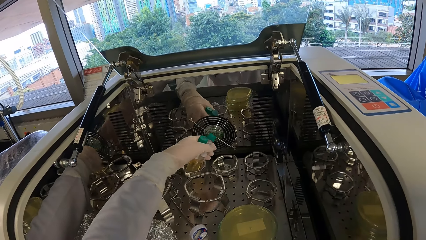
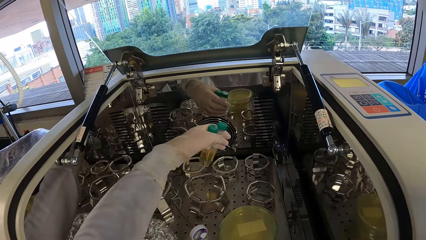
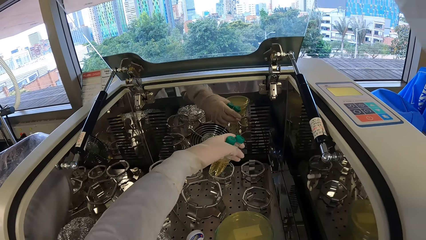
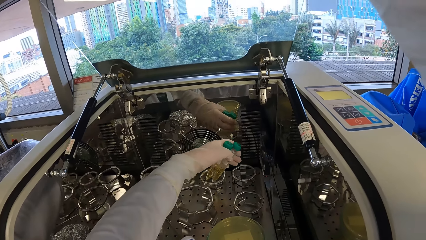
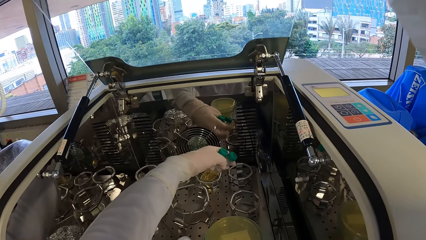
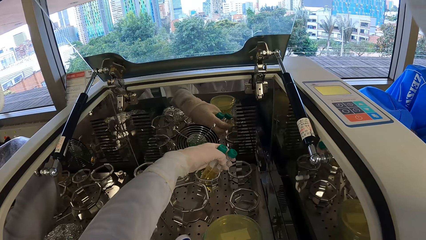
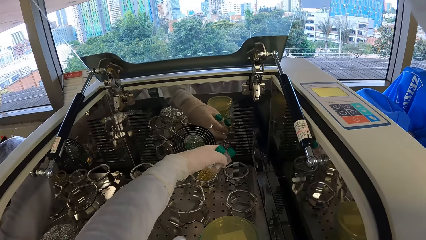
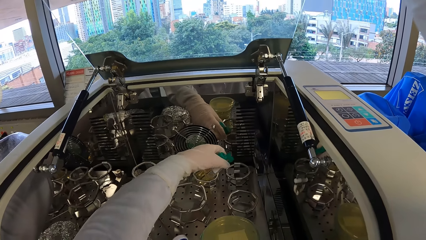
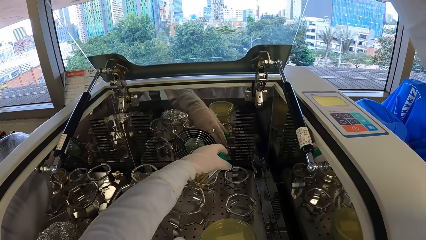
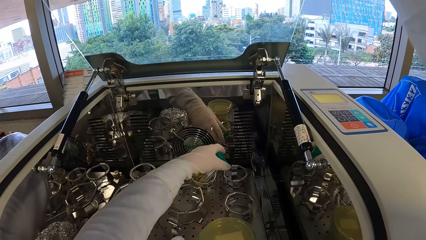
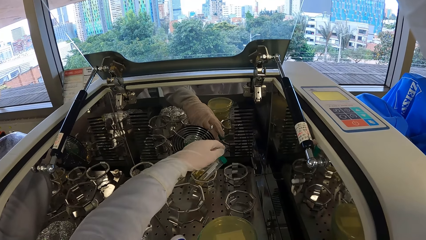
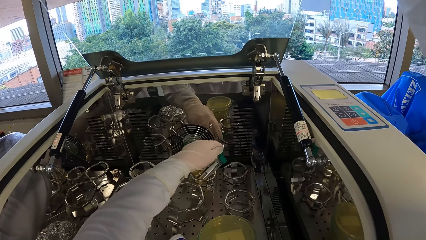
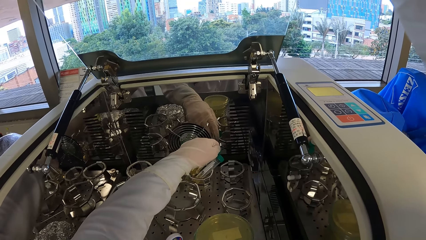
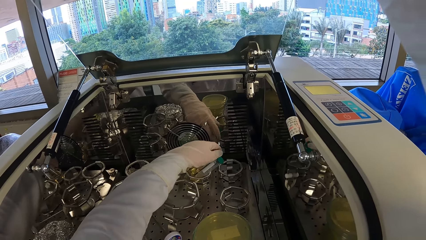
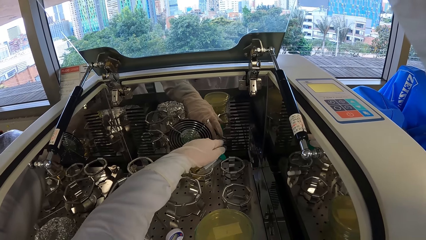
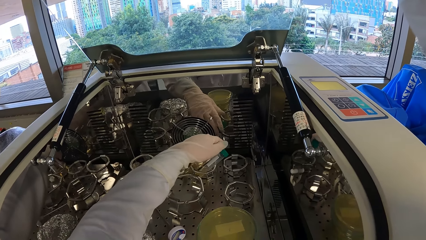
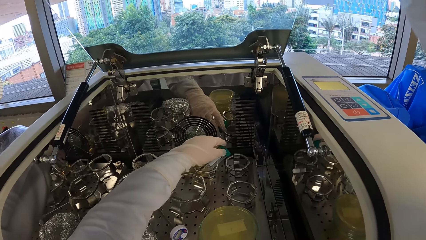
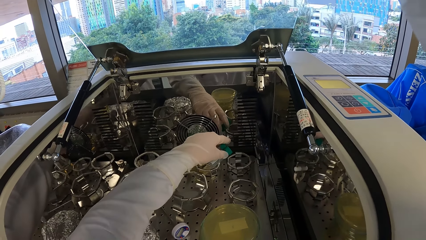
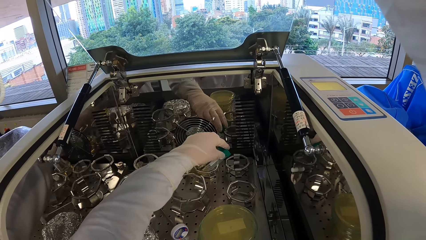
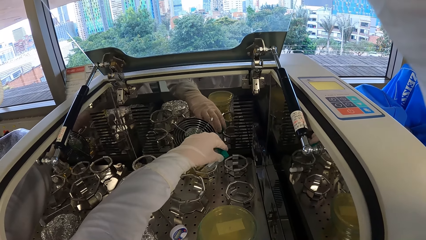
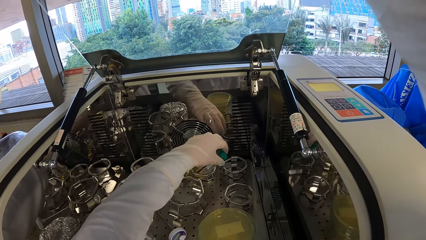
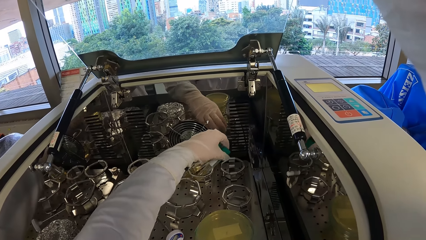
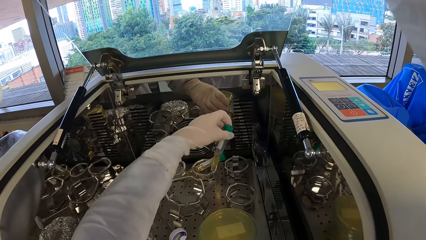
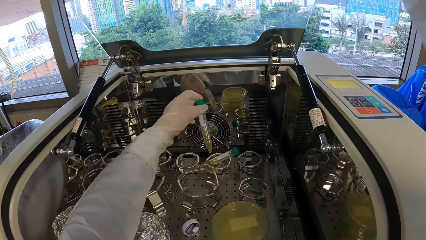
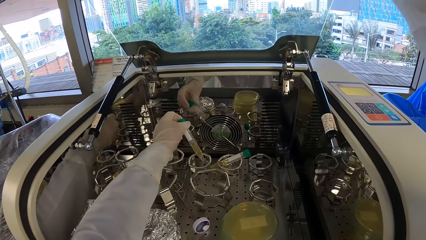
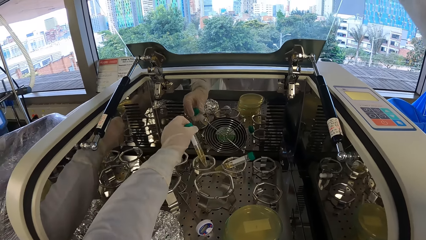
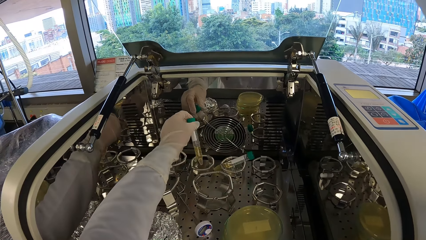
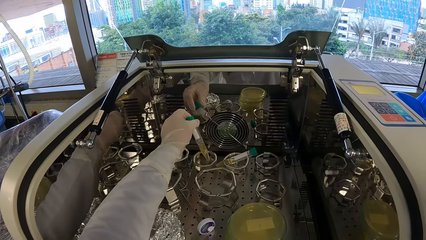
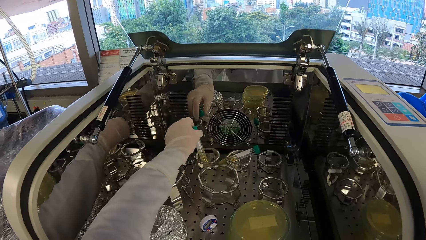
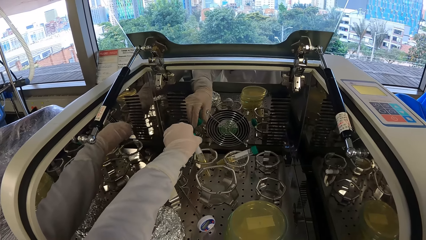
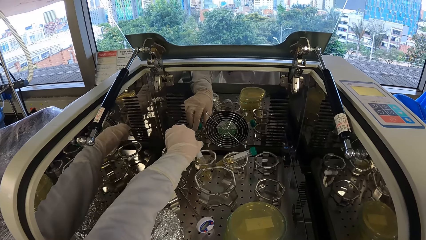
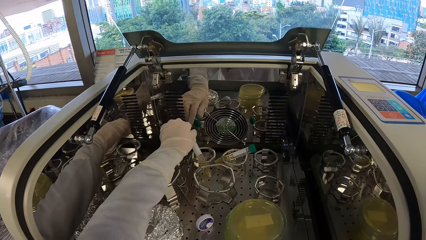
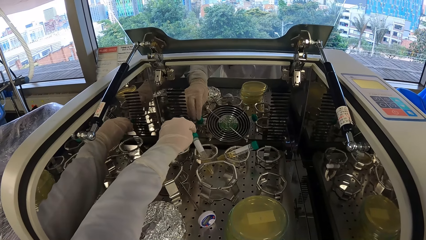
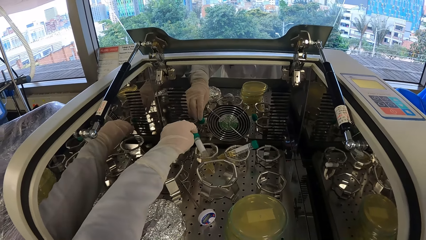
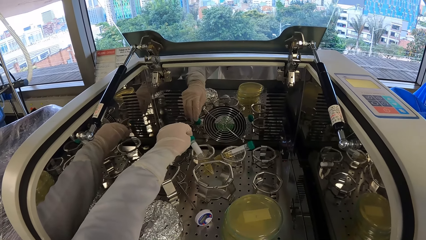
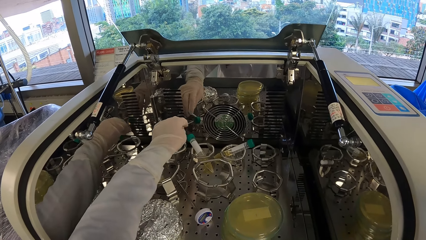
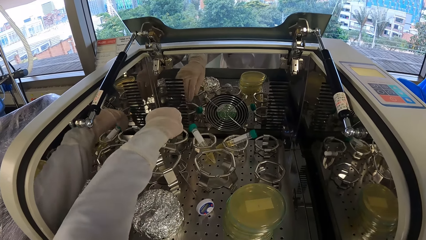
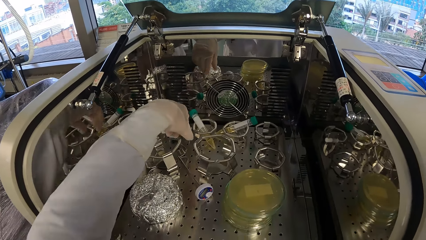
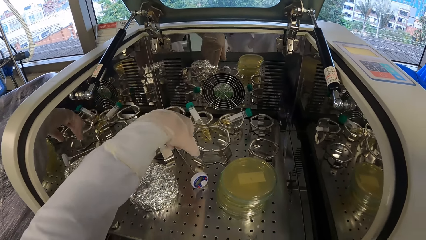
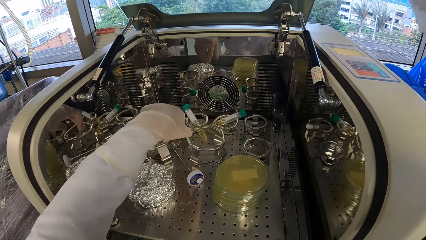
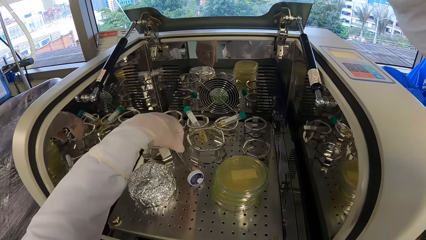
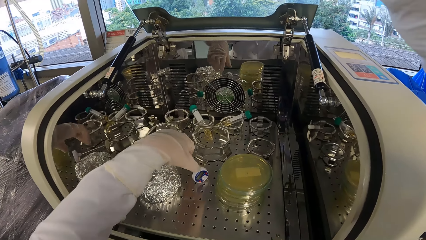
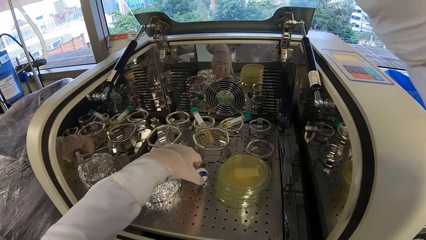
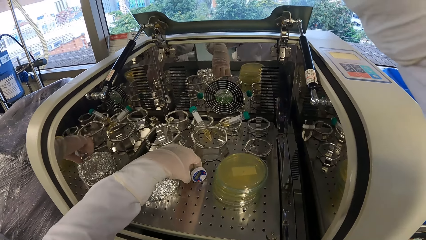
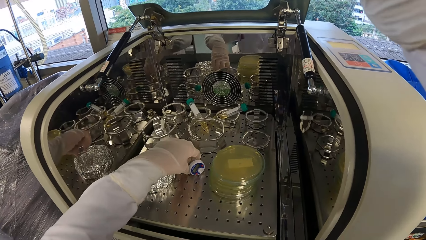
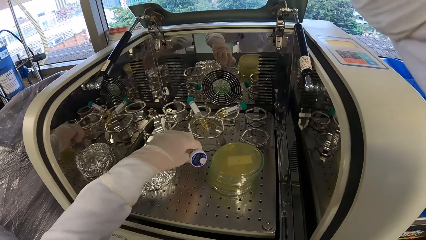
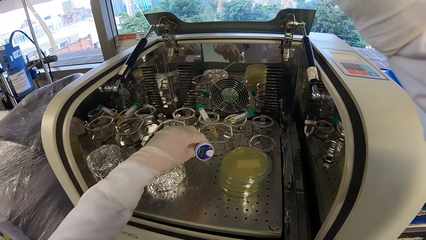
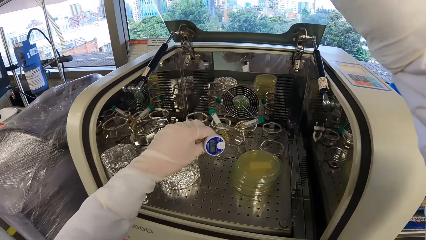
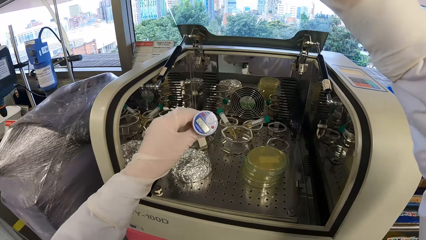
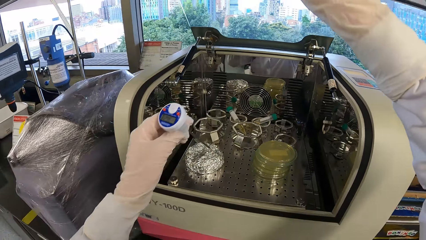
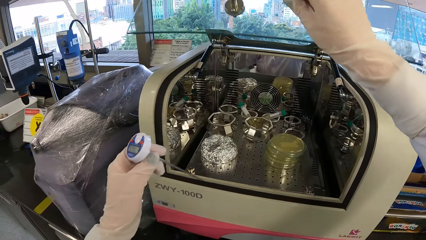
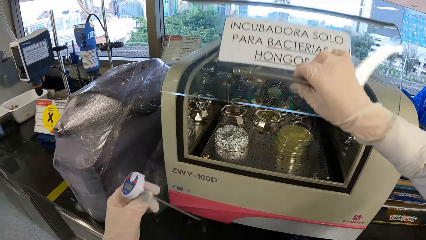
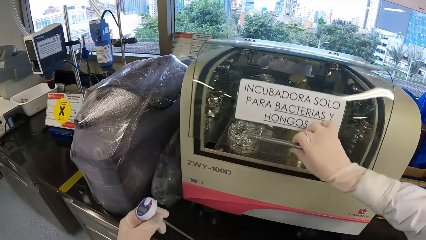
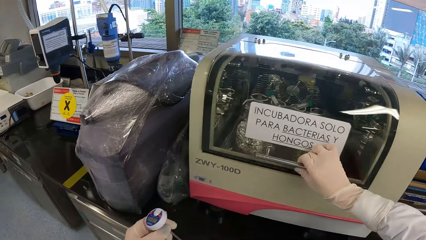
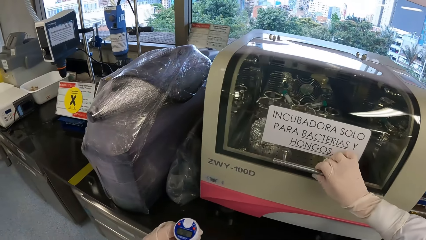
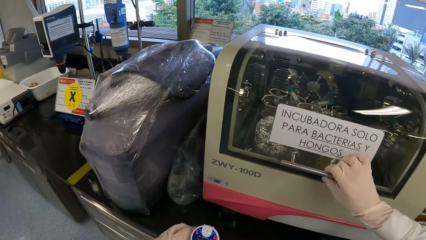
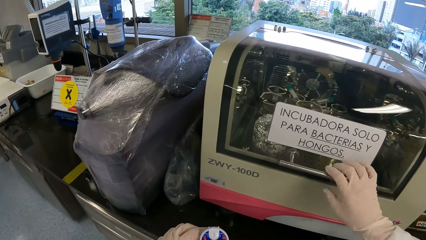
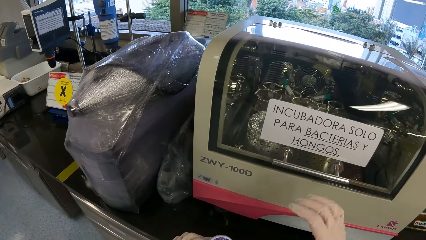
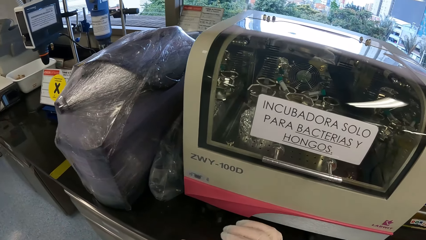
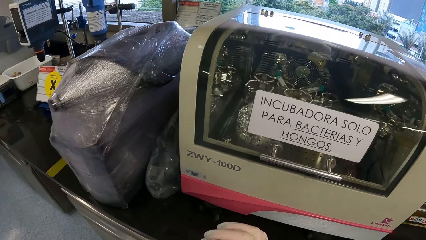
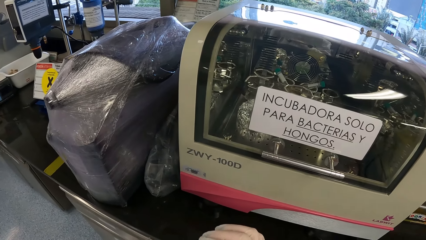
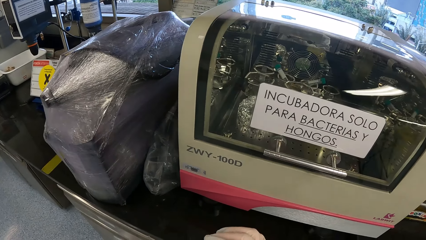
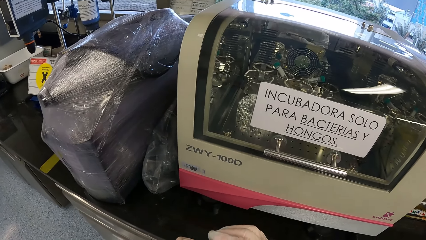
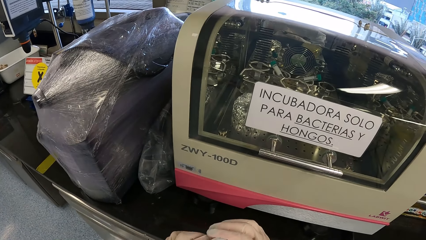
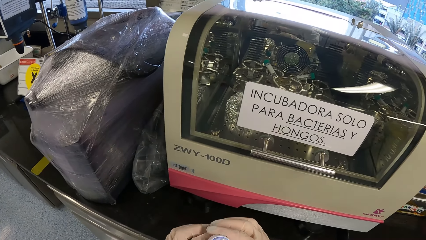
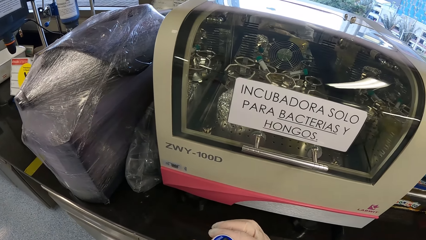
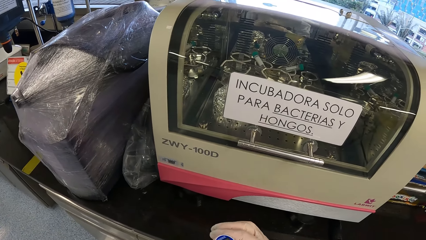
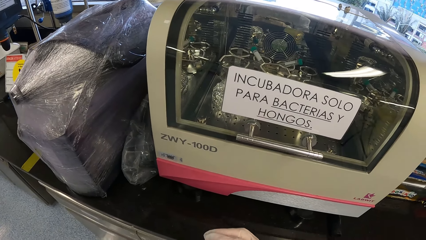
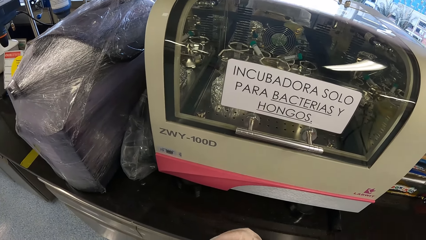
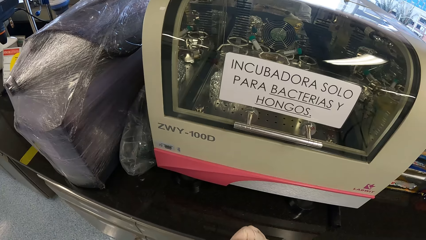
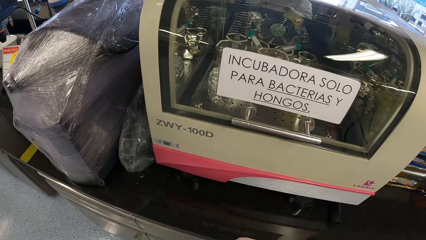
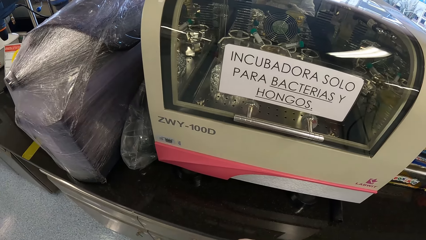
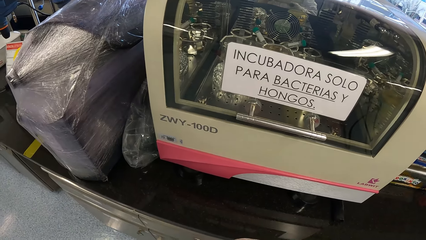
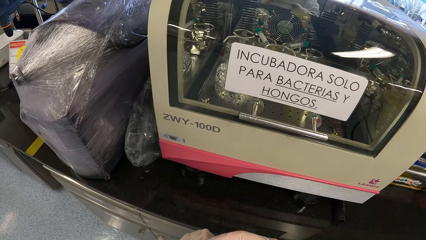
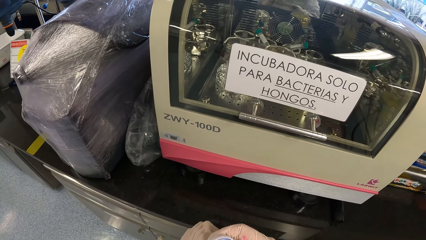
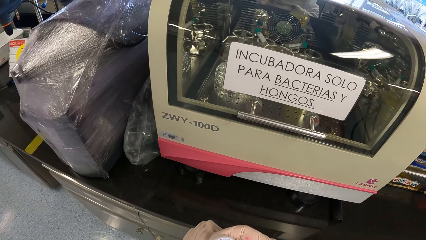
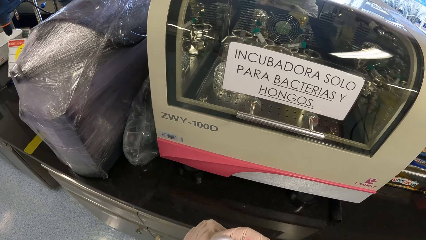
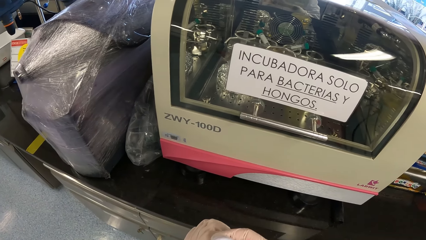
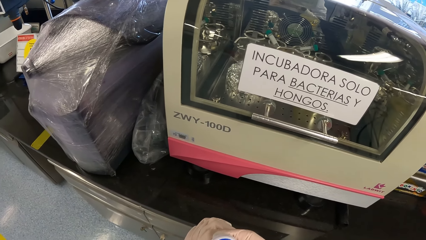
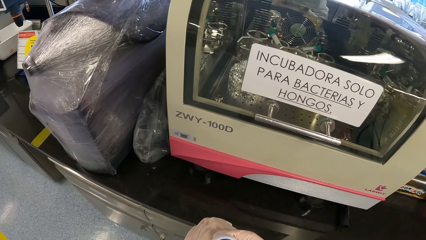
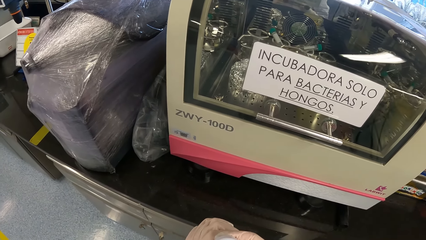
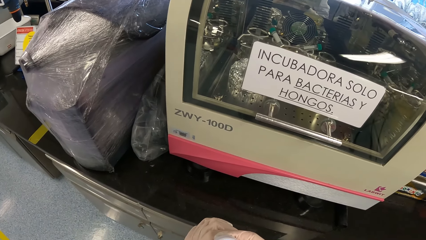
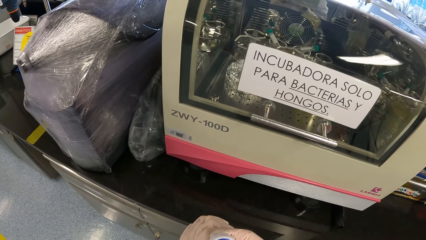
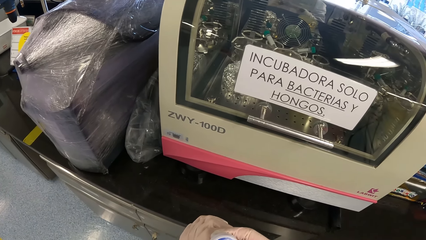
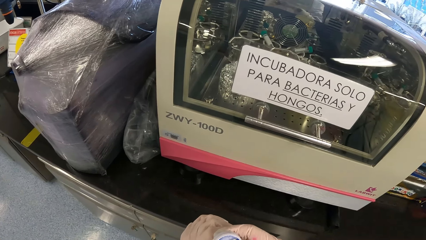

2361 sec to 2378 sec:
The camera wearer picks up a thermometer from the incubator with her left hand. She closes the incubator with her right hand. She holds the thermometer with both hands. She stares at the incubator.
